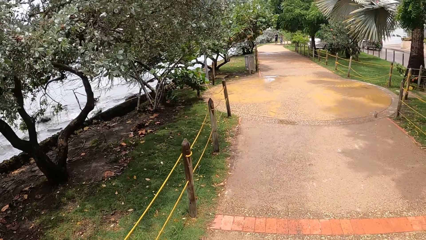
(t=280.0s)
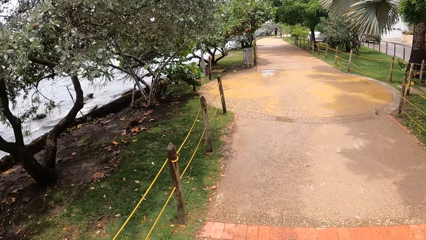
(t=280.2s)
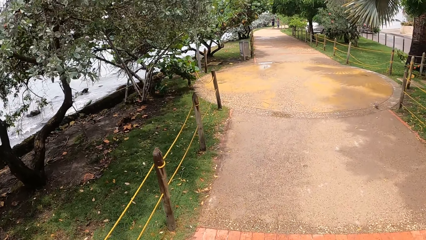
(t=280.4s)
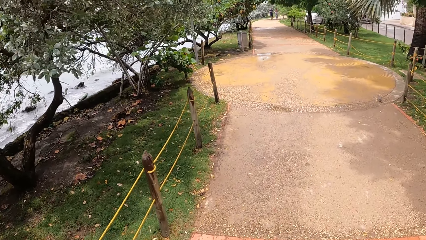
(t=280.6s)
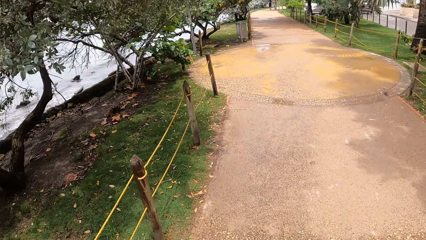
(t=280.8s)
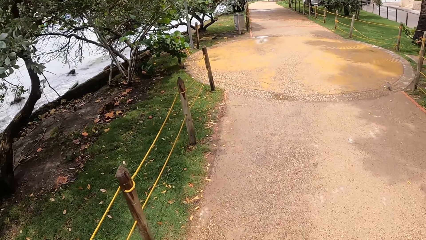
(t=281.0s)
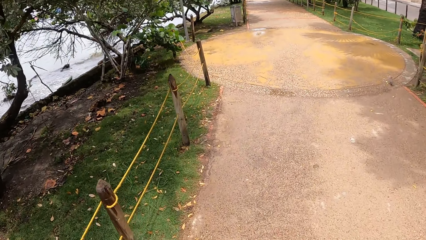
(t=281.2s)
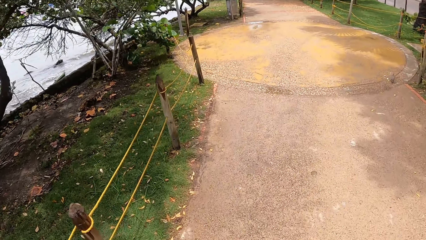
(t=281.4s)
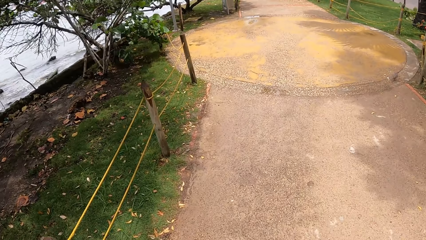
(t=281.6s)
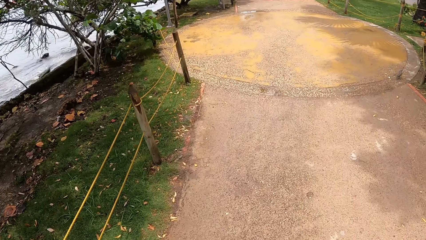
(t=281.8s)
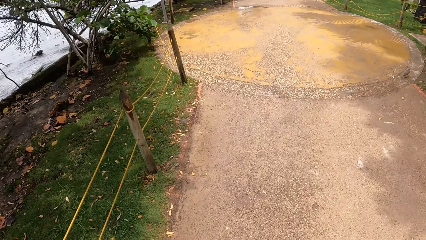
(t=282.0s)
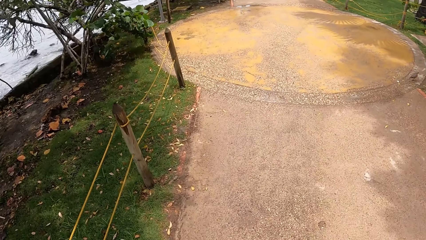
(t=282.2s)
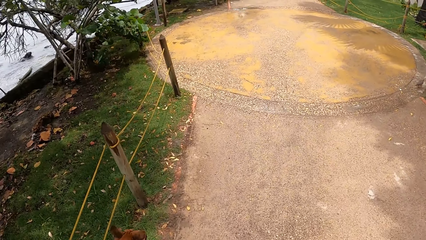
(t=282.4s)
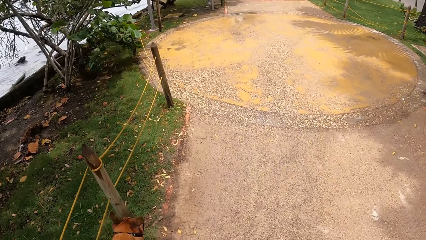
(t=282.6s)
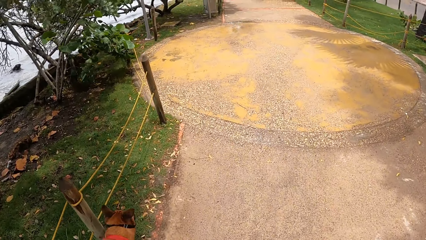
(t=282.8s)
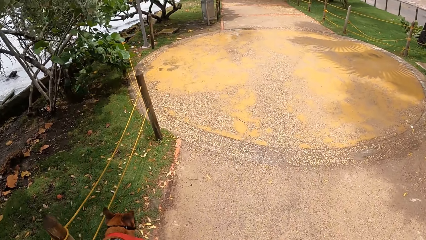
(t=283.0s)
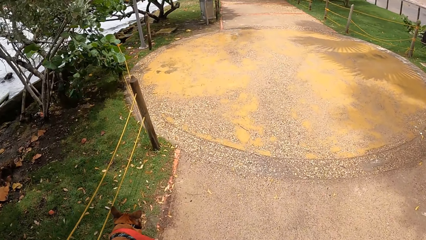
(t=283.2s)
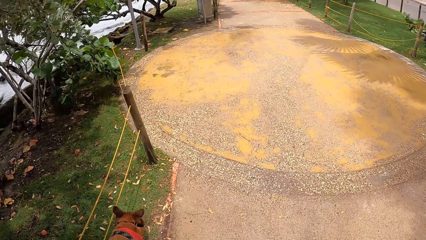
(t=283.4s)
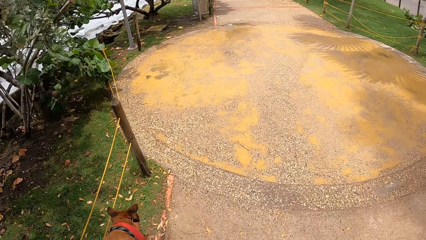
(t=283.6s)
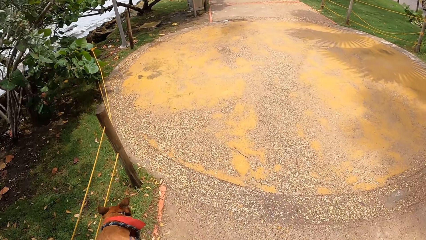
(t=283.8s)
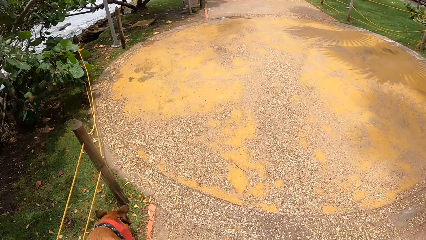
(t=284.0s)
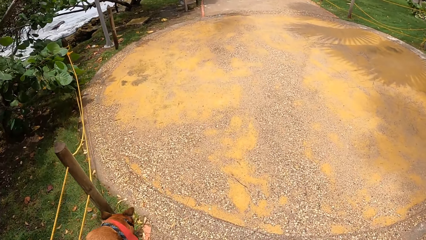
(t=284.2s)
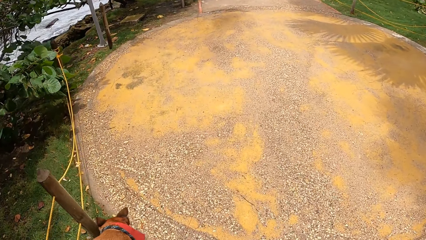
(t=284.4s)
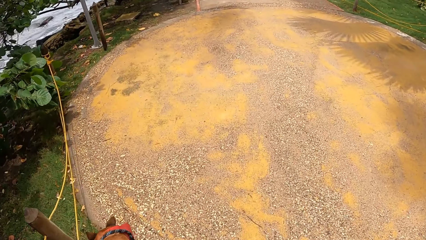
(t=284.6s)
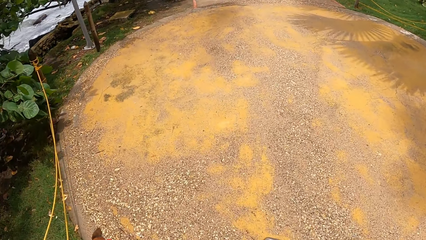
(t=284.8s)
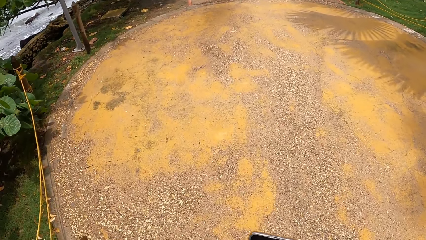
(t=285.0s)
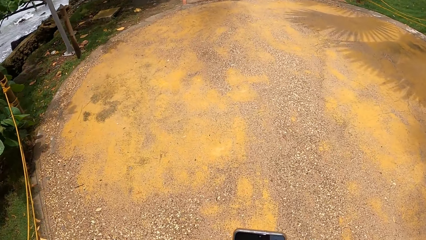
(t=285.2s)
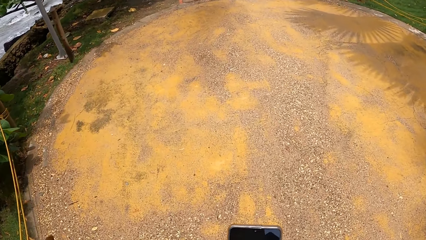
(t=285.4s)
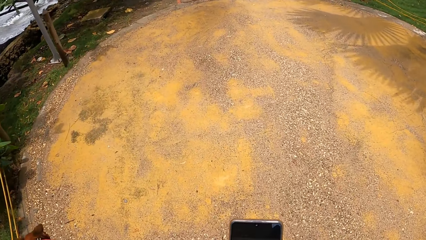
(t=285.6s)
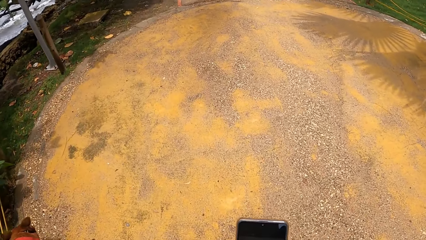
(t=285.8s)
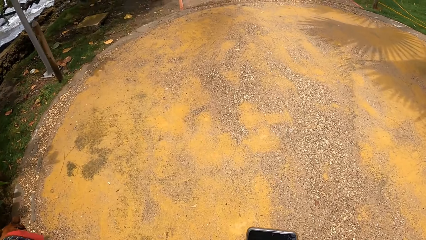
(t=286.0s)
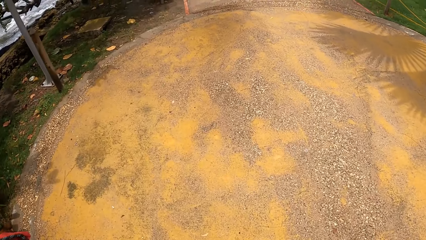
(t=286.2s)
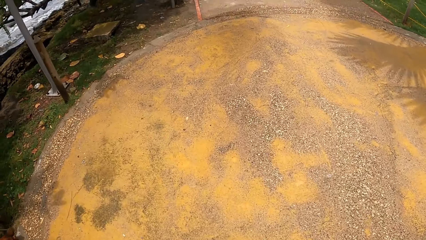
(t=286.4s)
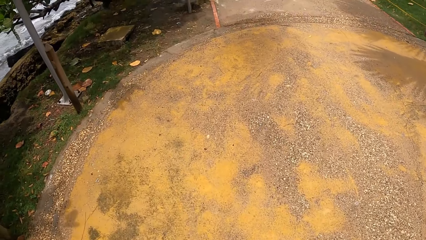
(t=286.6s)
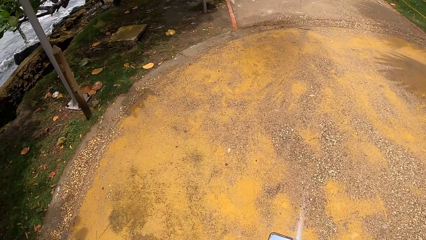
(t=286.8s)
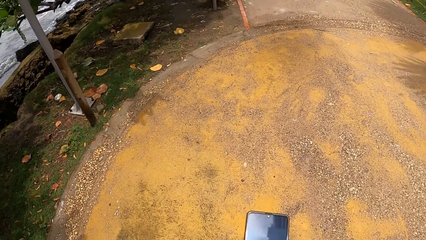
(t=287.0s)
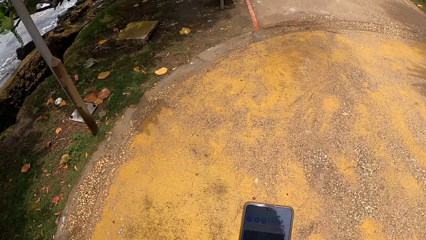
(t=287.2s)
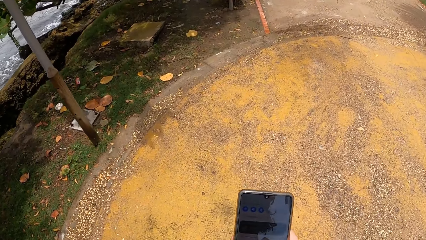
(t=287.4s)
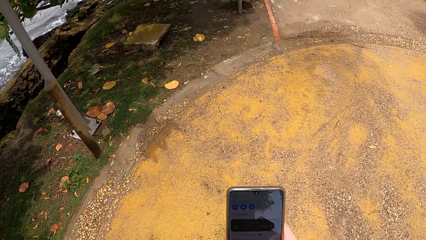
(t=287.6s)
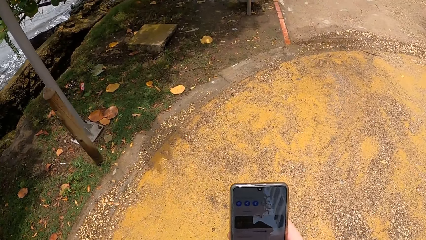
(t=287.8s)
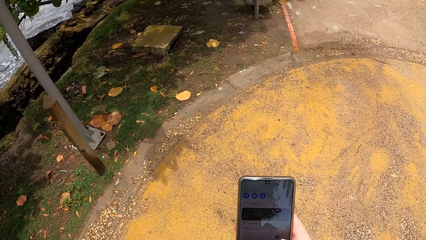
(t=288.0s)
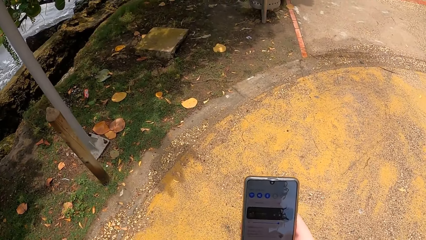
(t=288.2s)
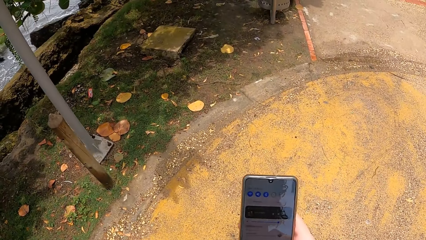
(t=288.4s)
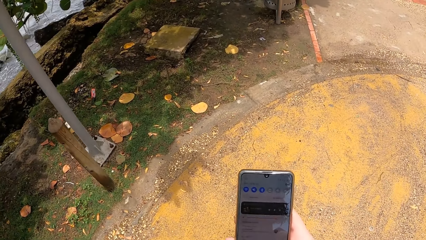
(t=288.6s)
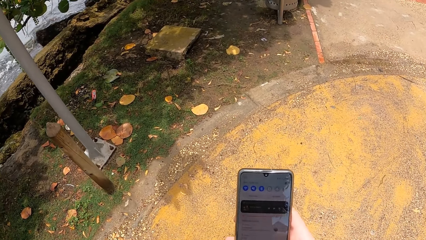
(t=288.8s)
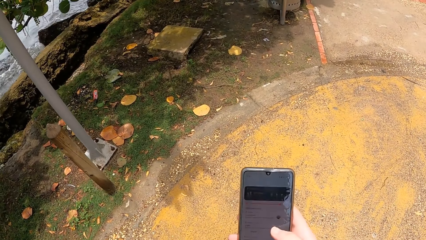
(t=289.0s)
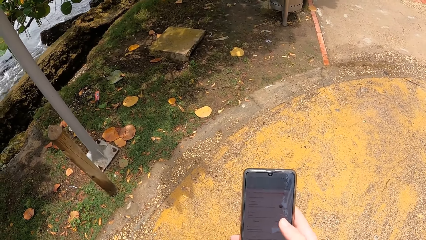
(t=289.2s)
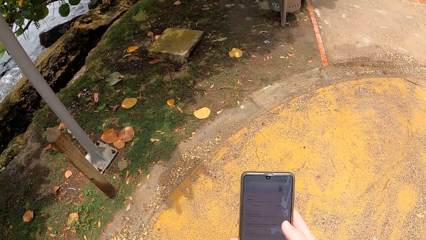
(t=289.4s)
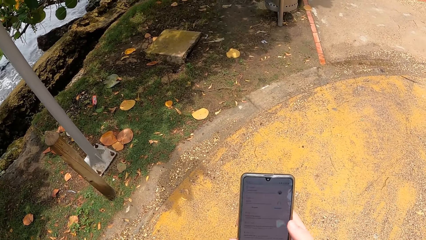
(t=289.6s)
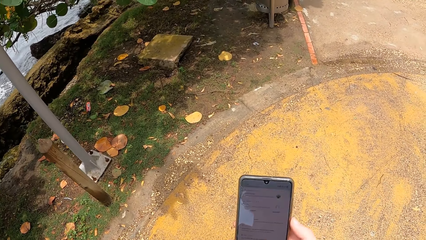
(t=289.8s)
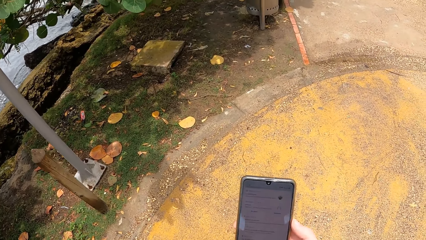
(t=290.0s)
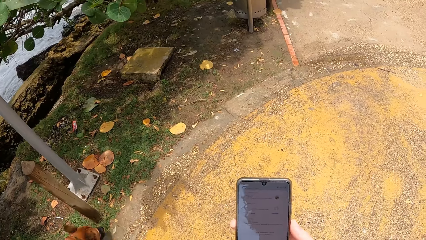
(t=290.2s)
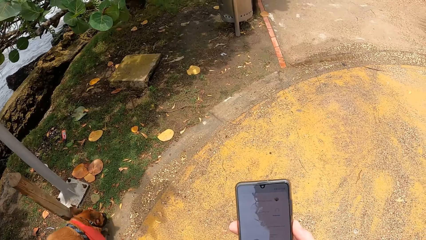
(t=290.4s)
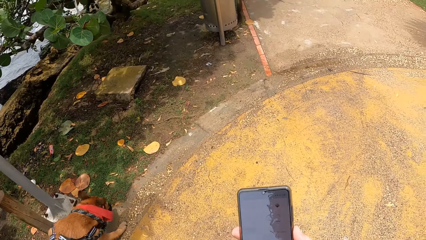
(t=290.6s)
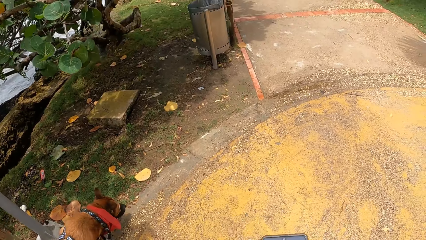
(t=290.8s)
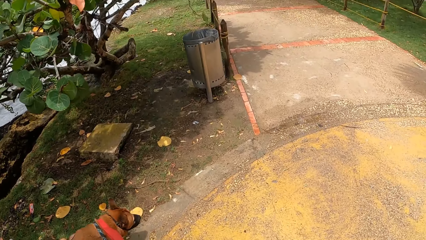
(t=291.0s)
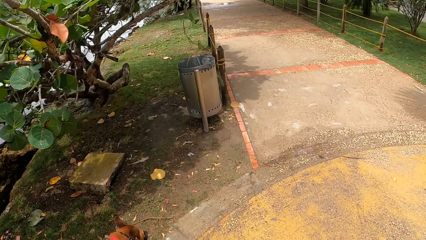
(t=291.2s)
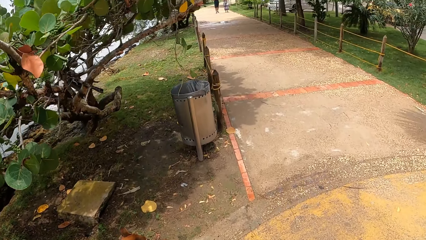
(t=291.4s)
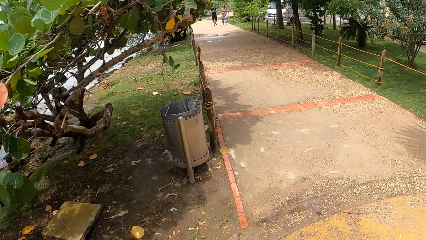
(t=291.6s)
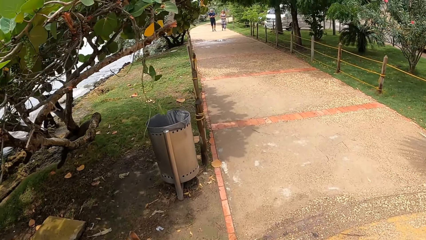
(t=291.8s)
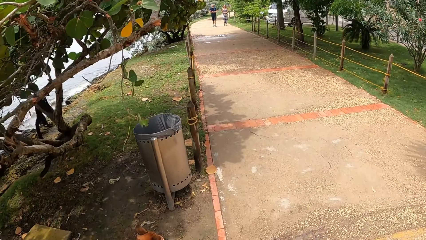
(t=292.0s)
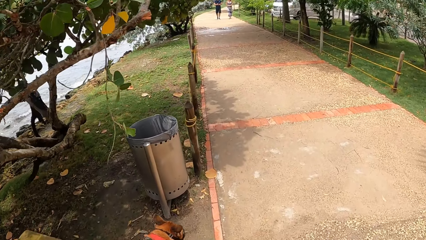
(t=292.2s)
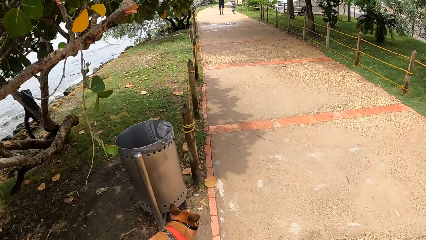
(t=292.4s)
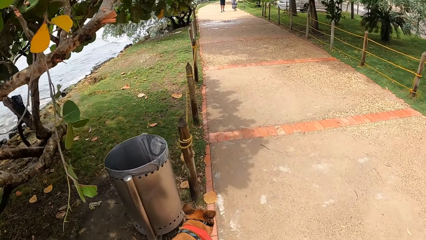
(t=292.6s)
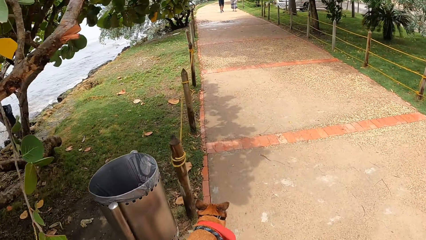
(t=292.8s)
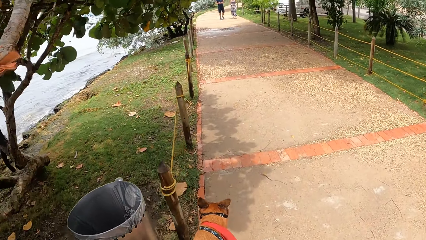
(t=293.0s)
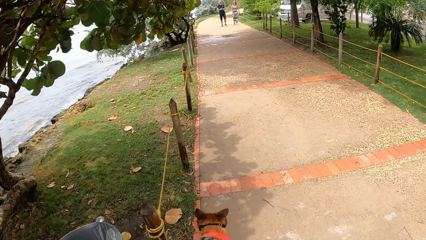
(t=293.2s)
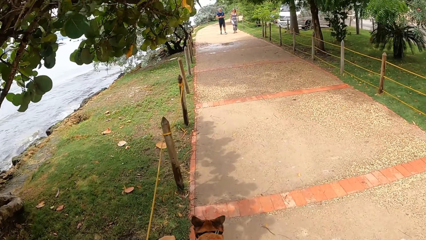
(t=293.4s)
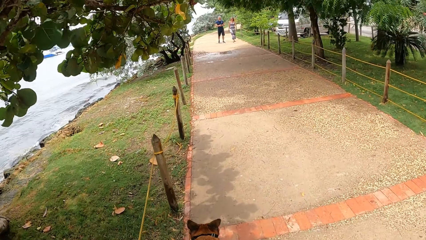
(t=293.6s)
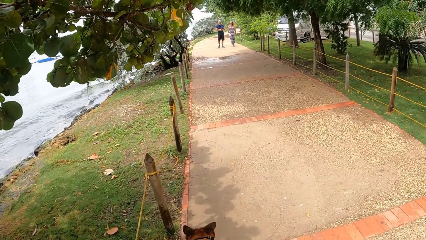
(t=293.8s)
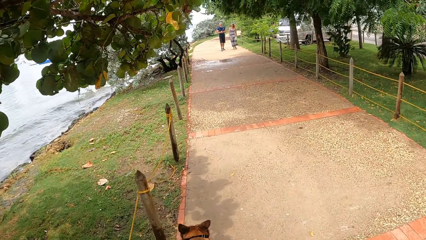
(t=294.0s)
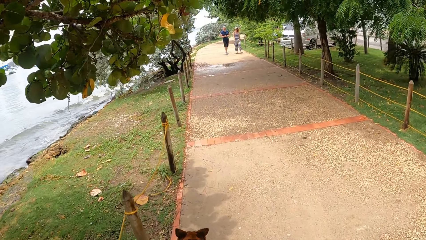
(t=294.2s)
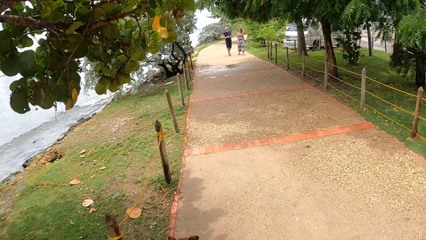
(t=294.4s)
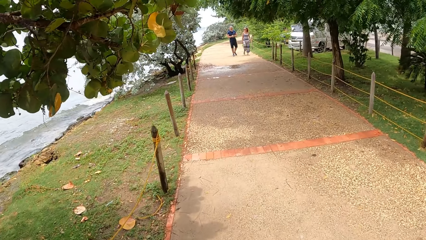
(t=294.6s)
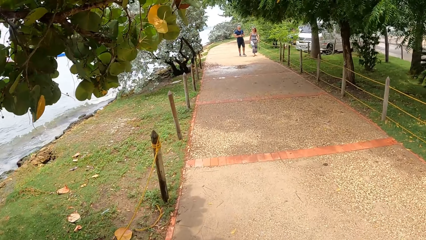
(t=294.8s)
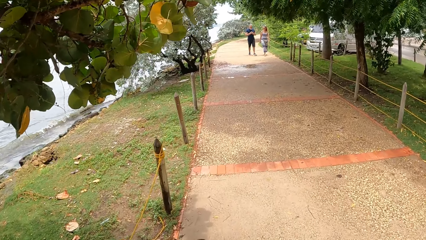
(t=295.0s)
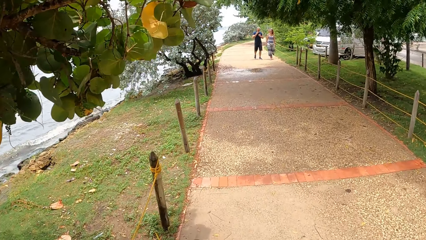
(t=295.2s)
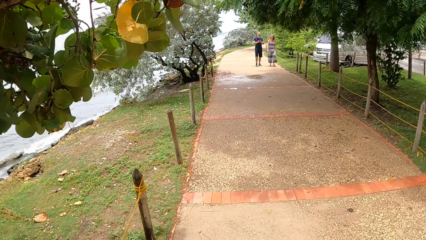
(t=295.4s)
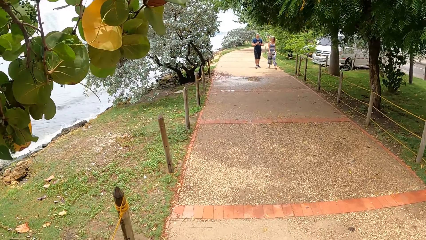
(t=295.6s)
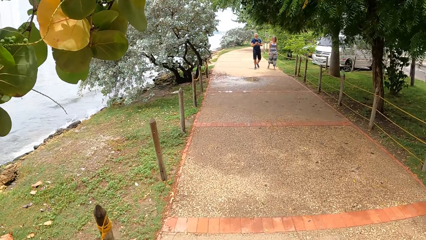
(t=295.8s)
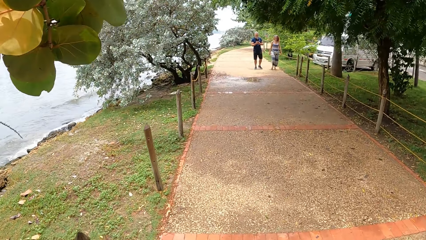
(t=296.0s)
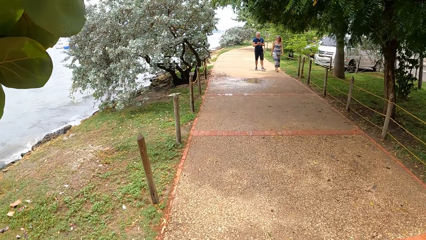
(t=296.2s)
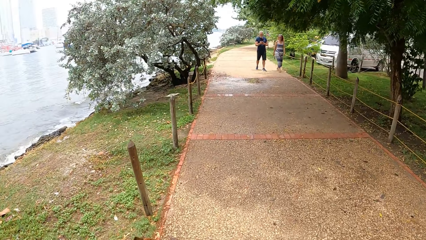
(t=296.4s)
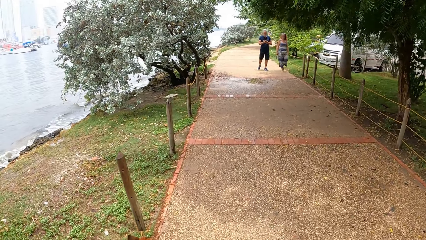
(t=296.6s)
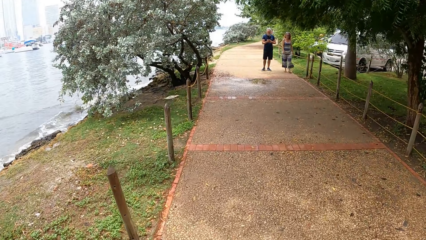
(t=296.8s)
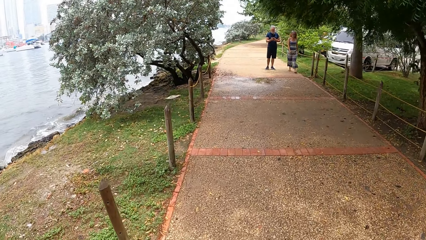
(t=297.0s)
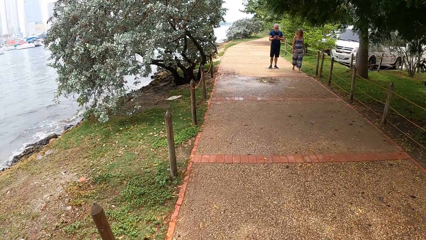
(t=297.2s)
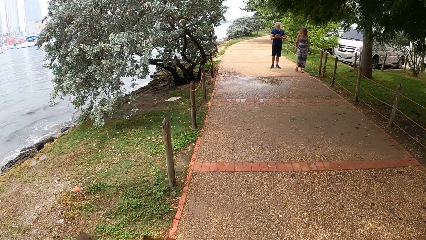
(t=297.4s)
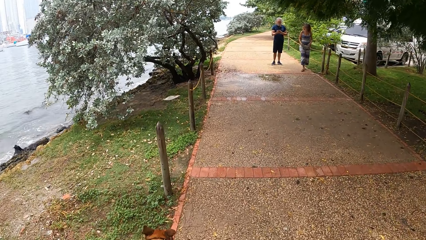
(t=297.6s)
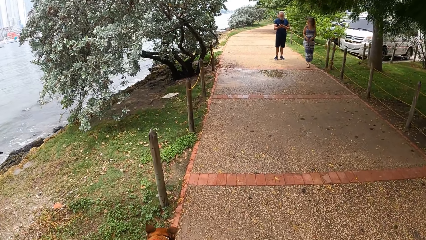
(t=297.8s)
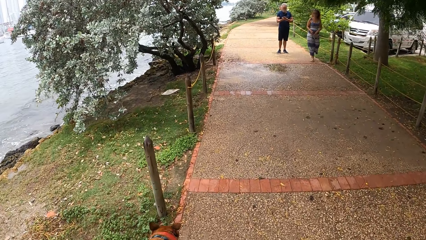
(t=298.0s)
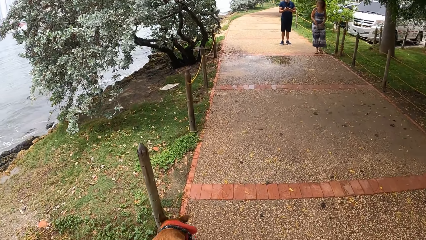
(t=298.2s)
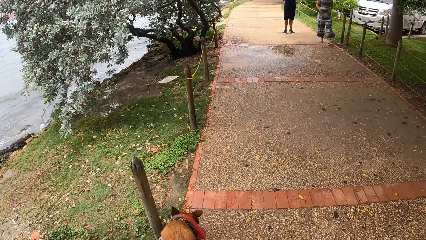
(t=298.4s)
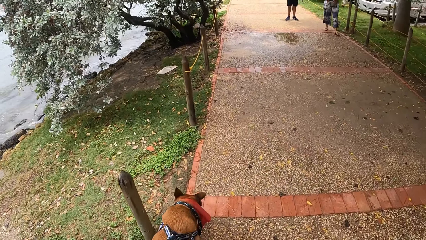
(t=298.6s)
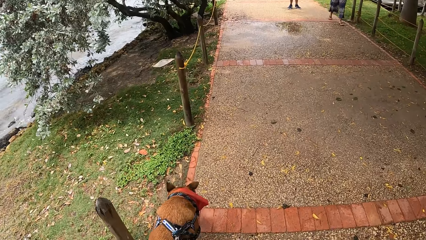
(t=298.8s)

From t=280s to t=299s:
The camera wearer adjusts a phone. They operate the phone. They scroll on the cell phone. They walk a dog on a pavement with a dog leash.
